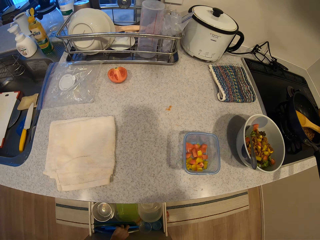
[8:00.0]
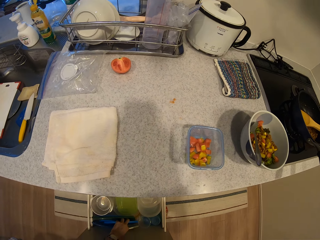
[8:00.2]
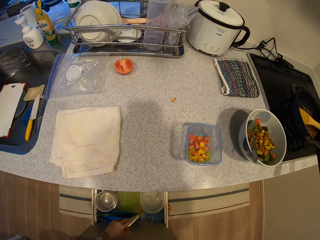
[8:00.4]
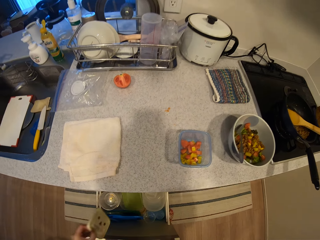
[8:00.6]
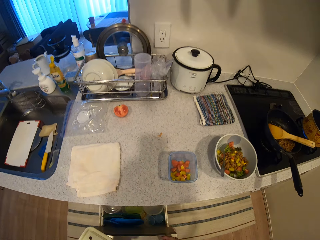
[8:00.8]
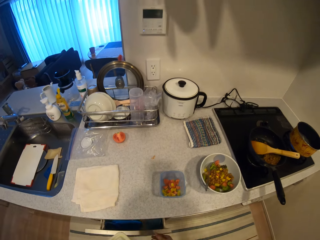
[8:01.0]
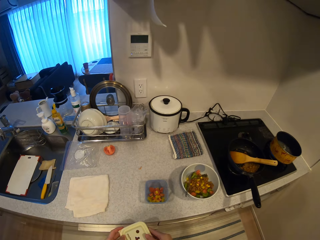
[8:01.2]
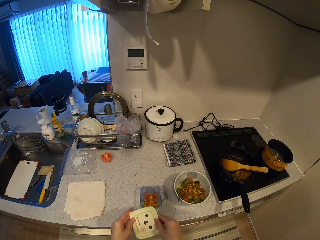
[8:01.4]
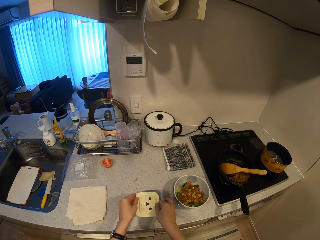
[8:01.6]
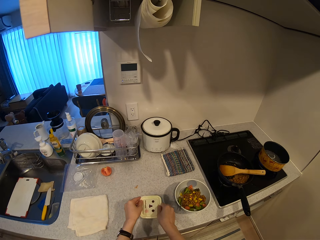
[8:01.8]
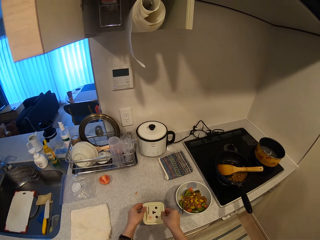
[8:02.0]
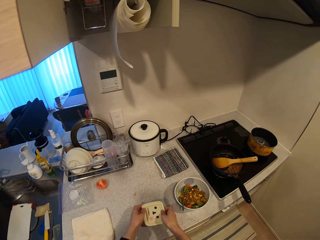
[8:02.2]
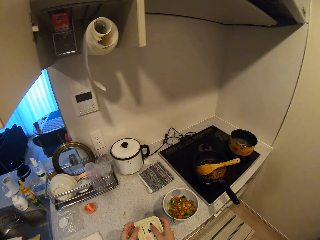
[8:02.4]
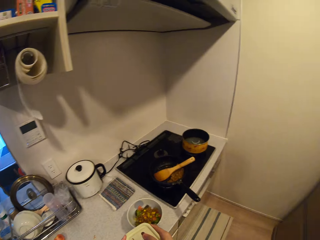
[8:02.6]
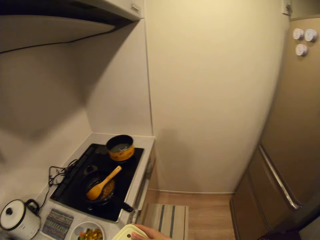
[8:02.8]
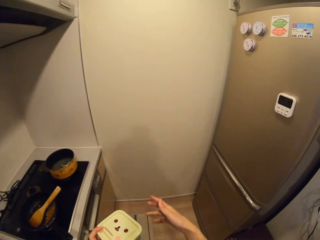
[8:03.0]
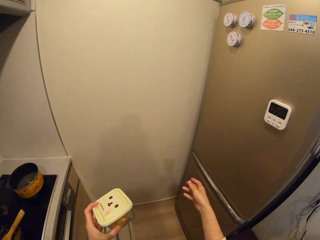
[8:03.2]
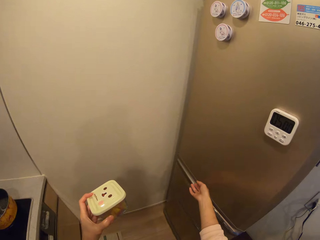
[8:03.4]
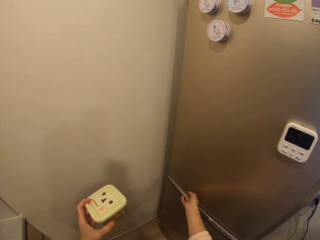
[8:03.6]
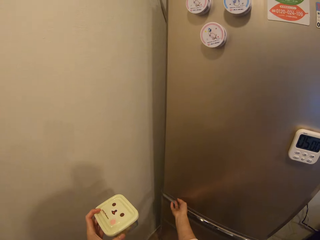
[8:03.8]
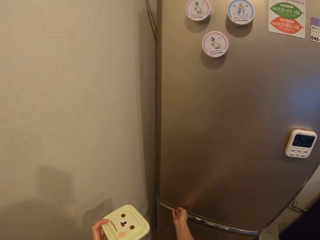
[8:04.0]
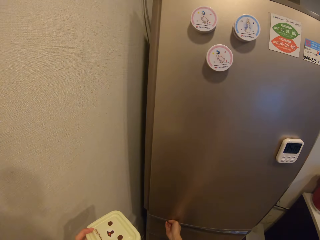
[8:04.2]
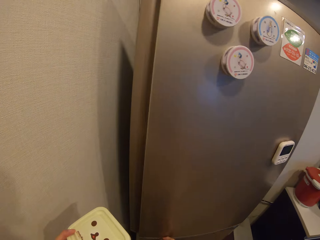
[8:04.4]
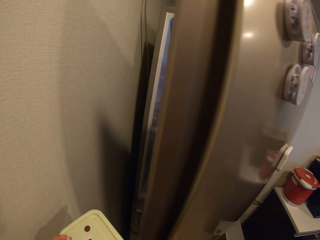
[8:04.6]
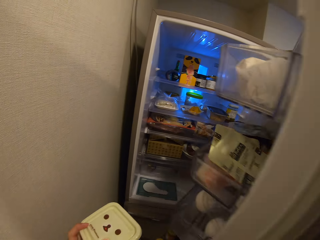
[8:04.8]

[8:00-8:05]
The camera wearer picks up a plate cover from the drawer and closes the drawer. They cover the plate with chopped tomatoes. They carry the plate with chopped tomatoes from the kitchen slab. They turn towards the fridge. They open the refrigerator.

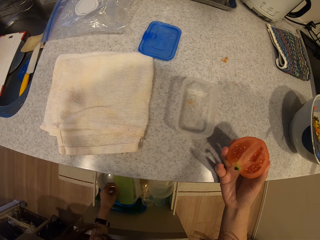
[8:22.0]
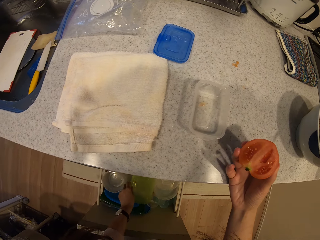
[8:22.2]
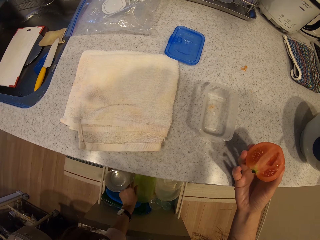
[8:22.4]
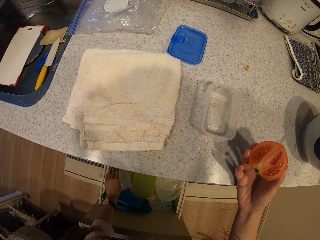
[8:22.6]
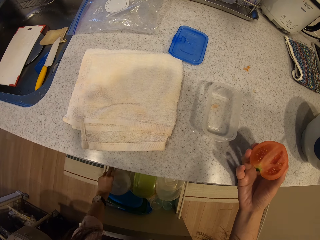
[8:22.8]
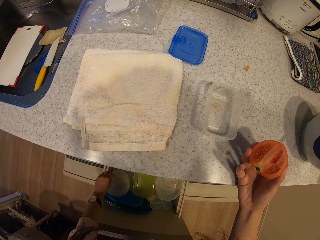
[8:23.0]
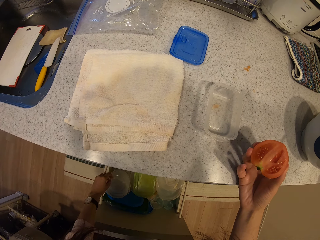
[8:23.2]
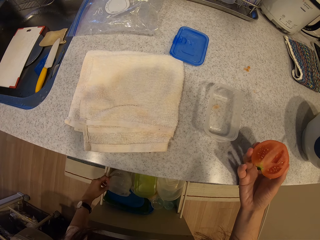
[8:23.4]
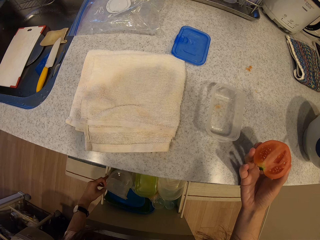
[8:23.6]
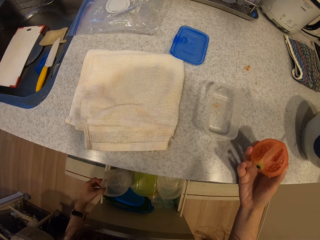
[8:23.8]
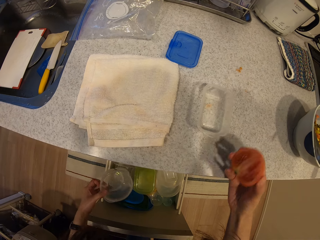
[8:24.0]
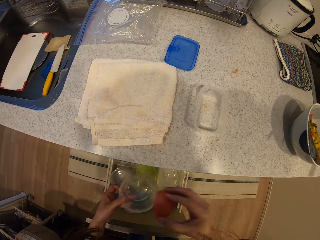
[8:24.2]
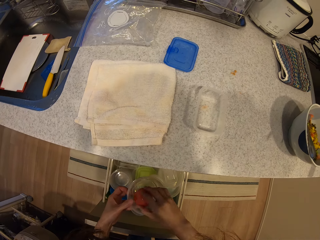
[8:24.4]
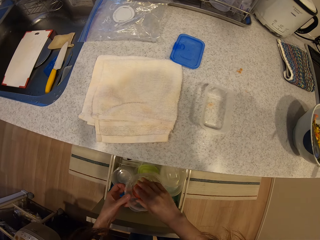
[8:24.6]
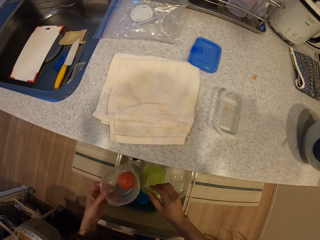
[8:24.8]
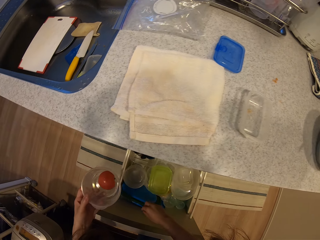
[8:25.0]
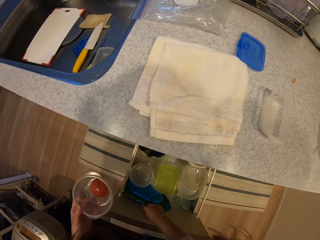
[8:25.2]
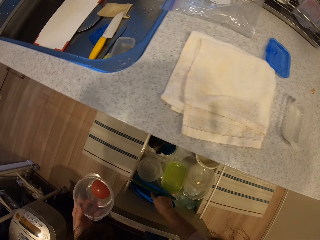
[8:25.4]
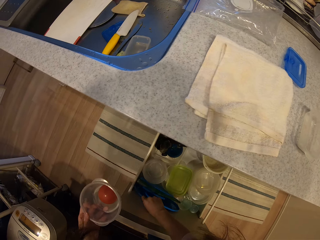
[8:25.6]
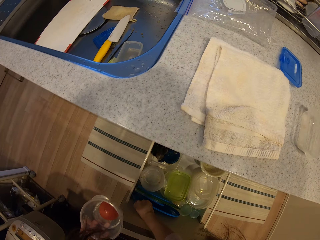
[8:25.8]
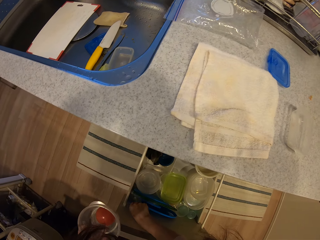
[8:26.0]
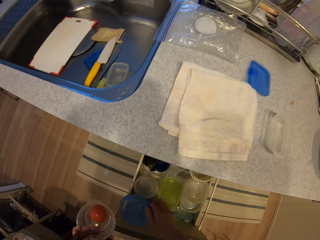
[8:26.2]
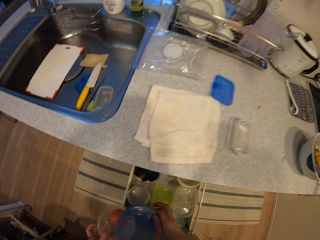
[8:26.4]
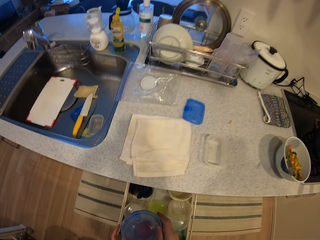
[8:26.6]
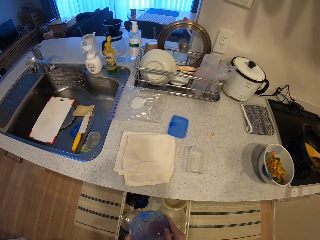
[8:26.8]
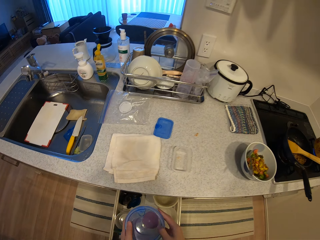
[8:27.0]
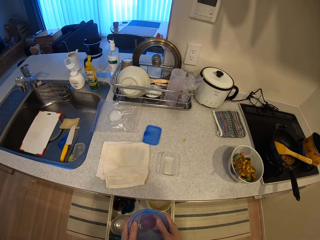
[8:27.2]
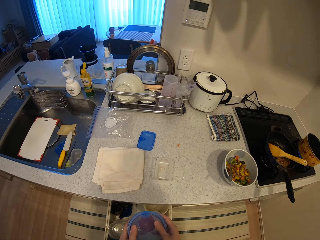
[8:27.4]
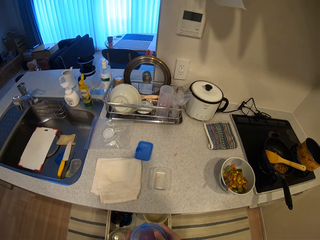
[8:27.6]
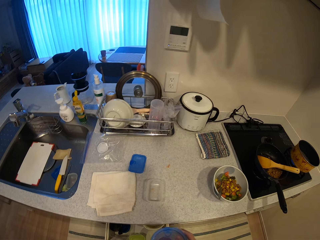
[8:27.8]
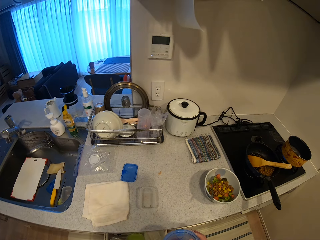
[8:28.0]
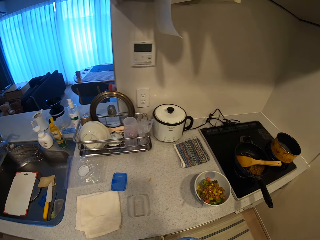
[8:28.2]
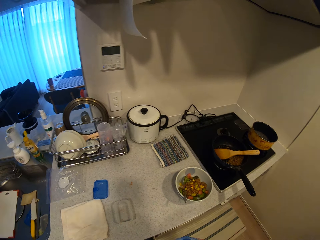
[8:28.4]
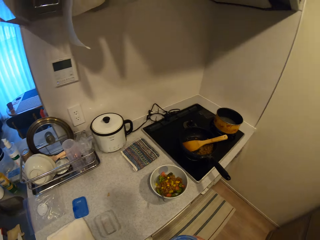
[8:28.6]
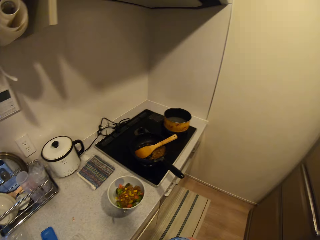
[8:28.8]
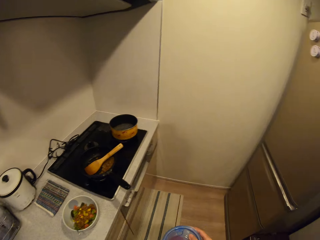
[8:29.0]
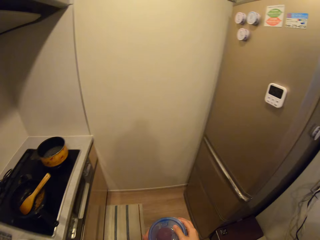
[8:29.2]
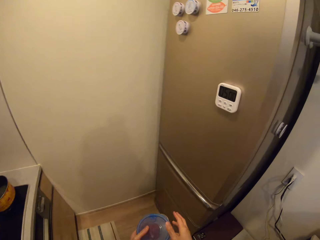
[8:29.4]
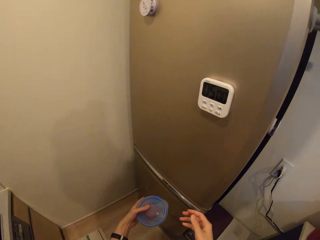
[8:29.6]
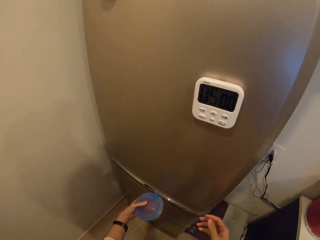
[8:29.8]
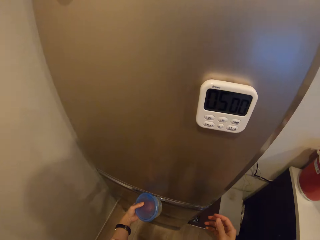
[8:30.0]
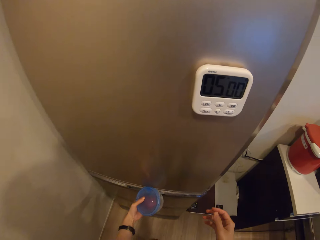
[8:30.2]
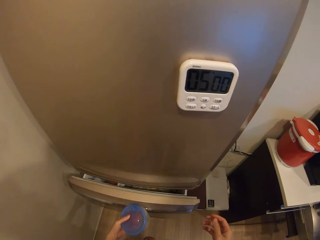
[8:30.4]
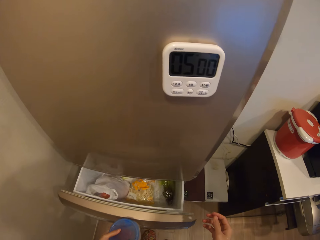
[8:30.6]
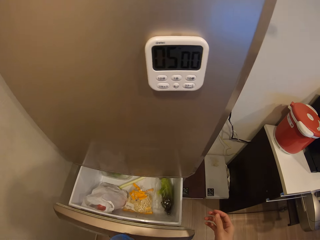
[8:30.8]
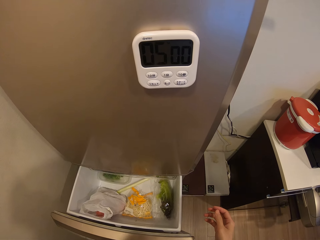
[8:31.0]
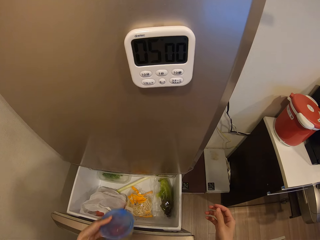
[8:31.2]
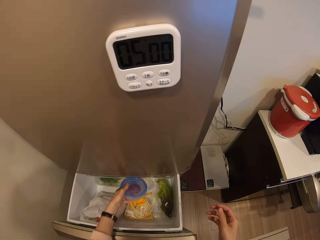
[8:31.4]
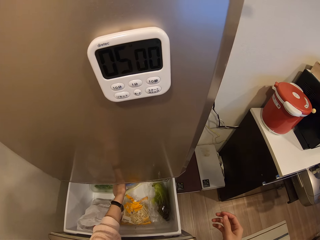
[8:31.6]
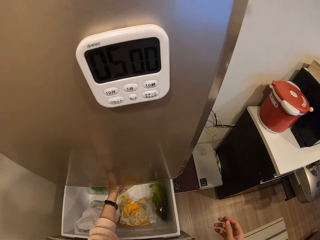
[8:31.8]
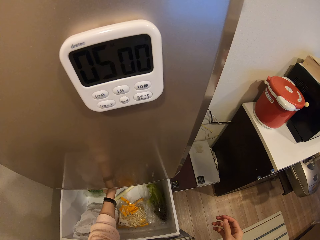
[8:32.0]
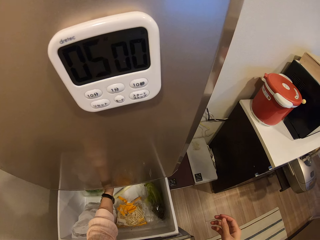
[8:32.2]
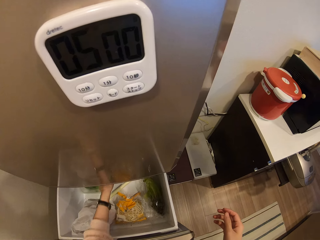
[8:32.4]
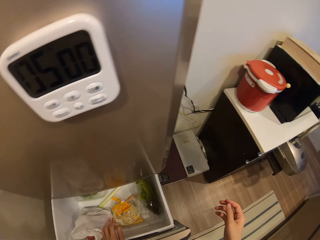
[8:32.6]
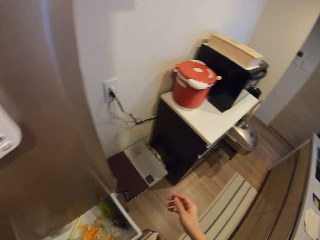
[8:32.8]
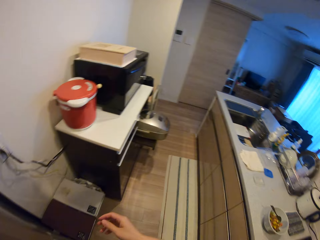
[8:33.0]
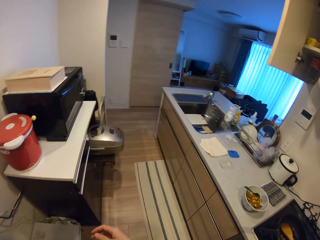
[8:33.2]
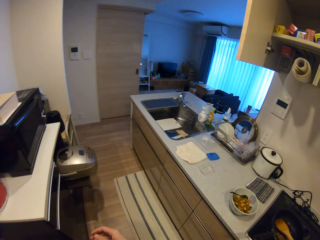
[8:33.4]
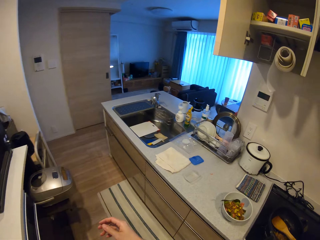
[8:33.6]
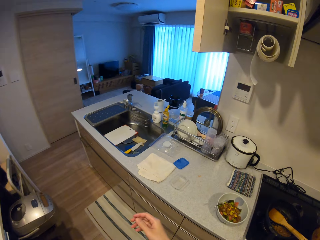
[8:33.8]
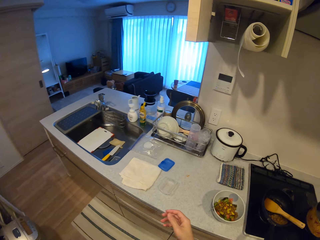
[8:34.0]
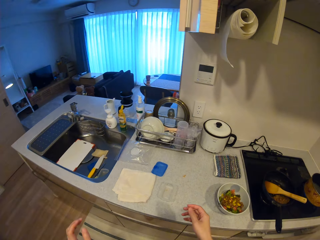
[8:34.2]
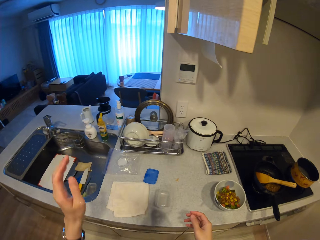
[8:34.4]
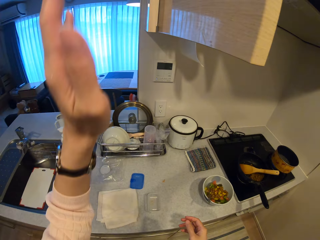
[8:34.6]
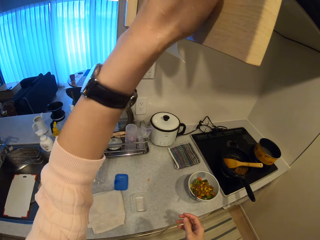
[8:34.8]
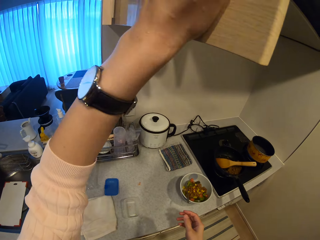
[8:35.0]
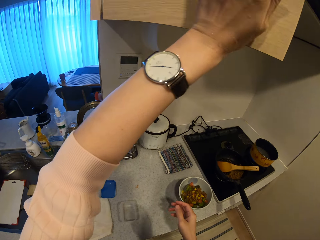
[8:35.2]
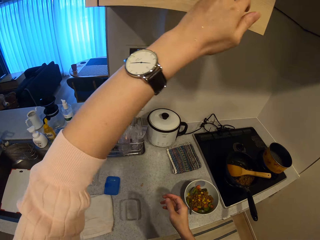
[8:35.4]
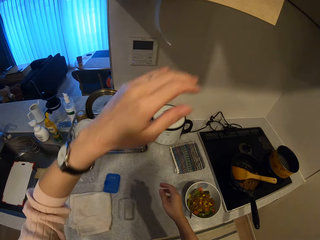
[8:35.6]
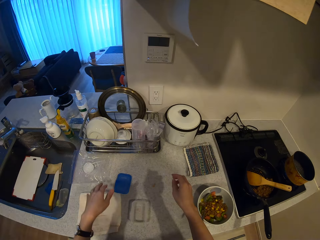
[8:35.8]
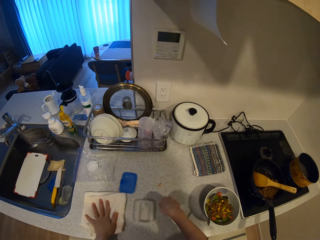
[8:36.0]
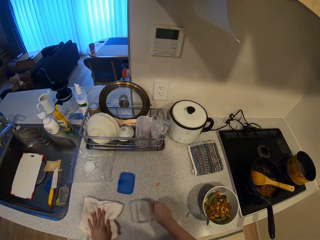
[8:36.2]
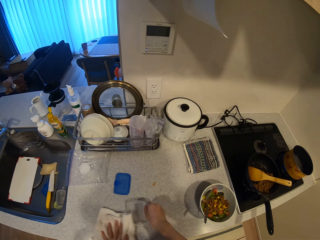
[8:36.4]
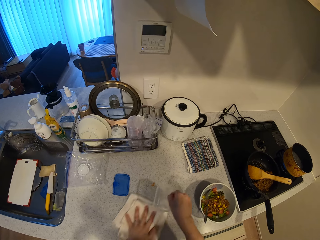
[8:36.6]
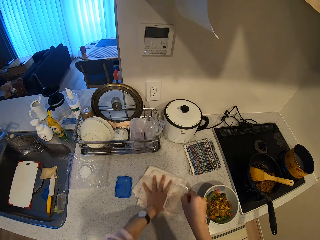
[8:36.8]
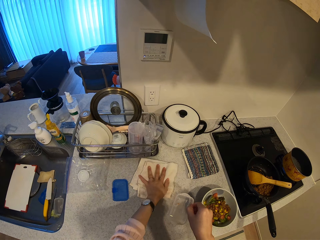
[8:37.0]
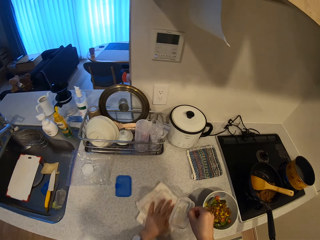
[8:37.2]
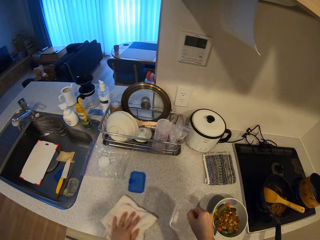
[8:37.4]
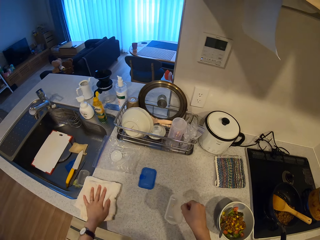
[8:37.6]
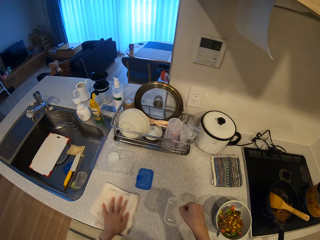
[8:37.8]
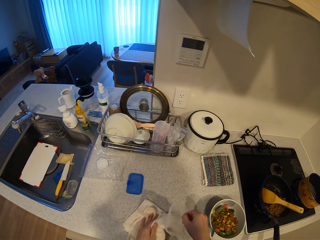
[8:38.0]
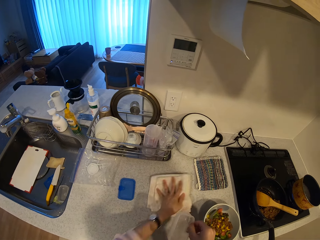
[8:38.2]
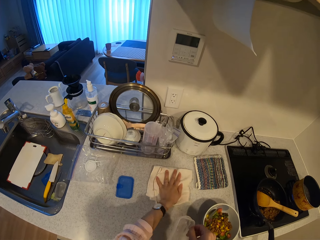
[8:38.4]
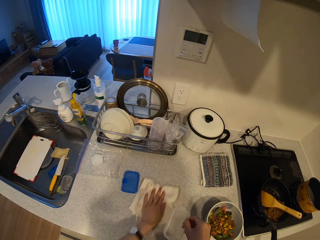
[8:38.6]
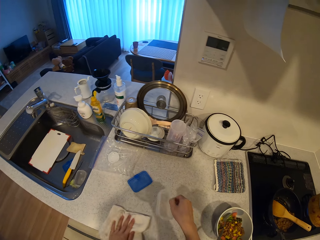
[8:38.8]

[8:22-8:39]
The camera wearer picks up a plate from the drawer. She puts half tomato into the plastic plate in her hand. She takes a plate cover from the drawer. She covers the plate with the plate cover. She closes the drawer. She turns towards the fridge. She opens the drawer of the refrigerator. She places the plate into the drawer of the refrigerator. She closes the drawer of the refrigerator. She walks towards the kitchen counter. She closes the wall cabinet. She wipes the kitchen slab with the napkin on it. She picks up the plastic plate on the kitchen slab.
